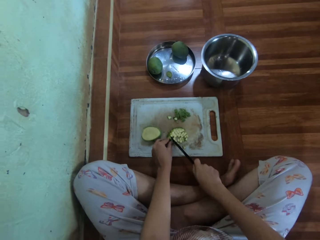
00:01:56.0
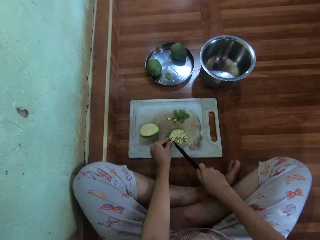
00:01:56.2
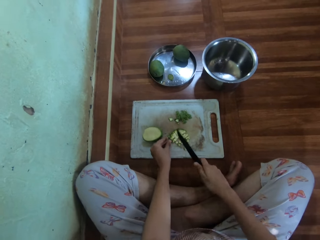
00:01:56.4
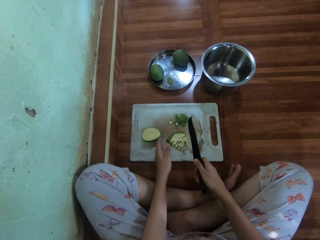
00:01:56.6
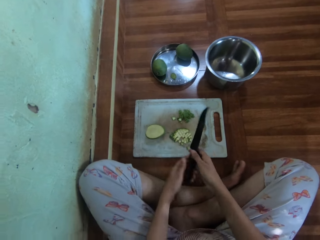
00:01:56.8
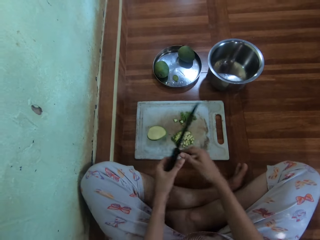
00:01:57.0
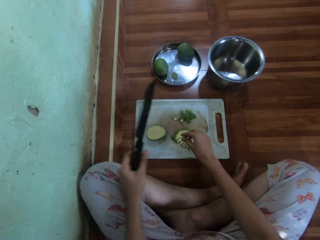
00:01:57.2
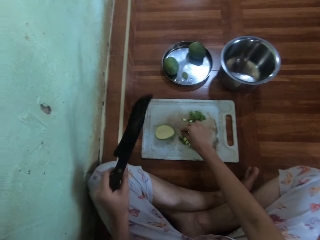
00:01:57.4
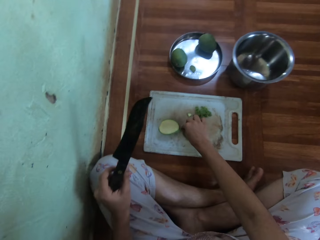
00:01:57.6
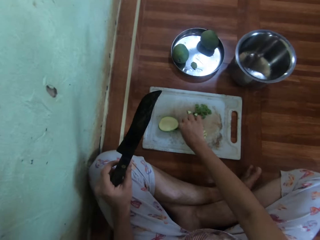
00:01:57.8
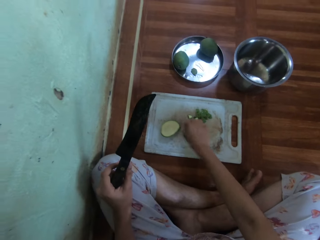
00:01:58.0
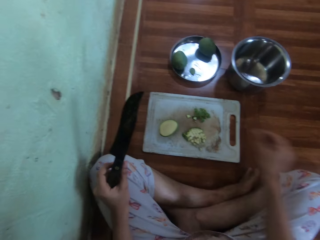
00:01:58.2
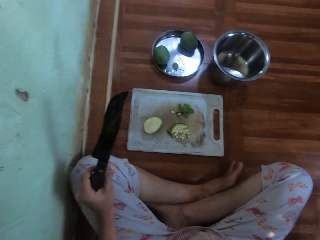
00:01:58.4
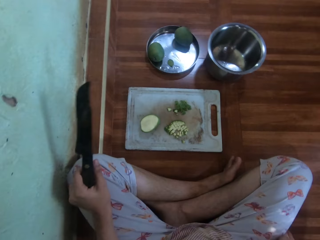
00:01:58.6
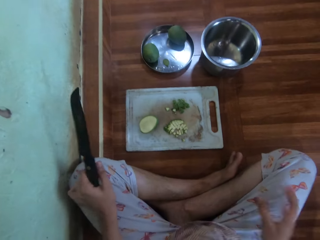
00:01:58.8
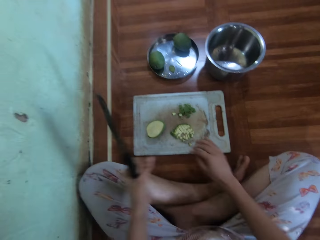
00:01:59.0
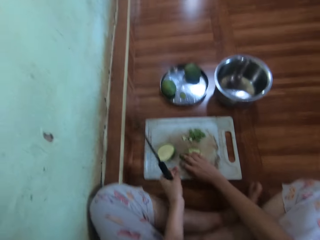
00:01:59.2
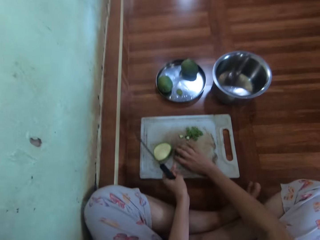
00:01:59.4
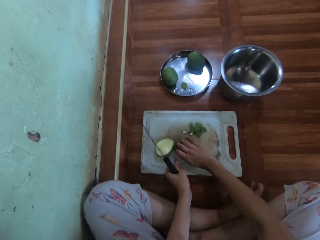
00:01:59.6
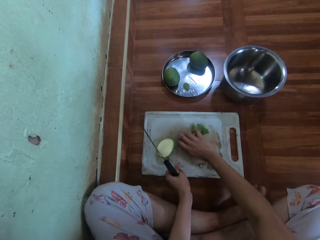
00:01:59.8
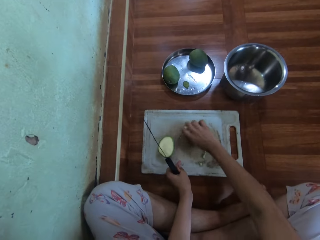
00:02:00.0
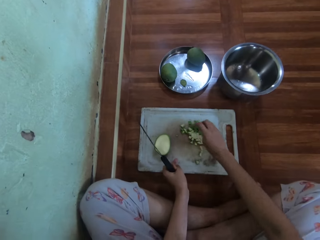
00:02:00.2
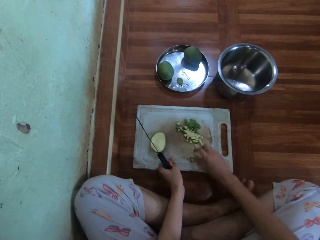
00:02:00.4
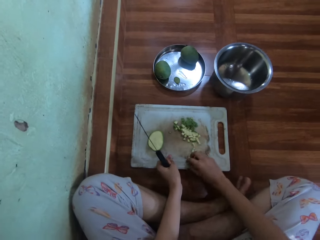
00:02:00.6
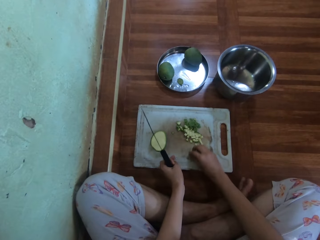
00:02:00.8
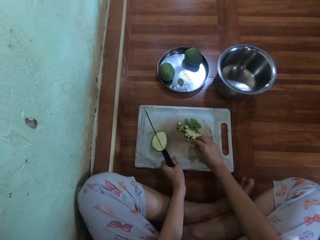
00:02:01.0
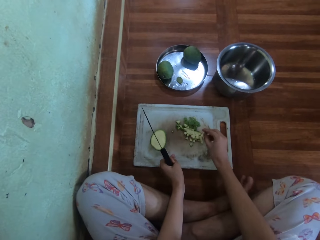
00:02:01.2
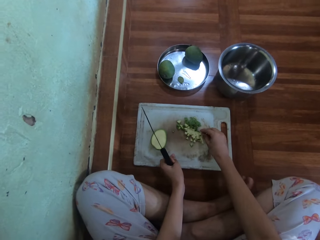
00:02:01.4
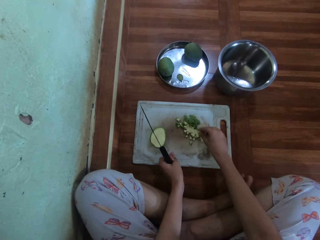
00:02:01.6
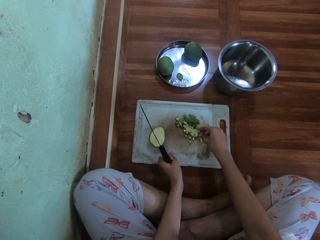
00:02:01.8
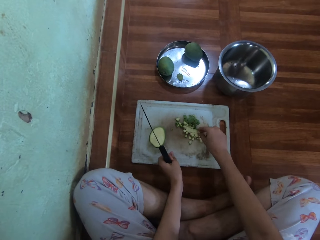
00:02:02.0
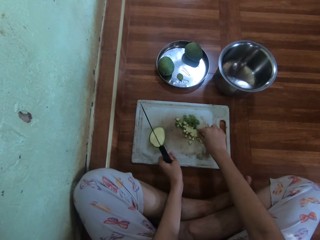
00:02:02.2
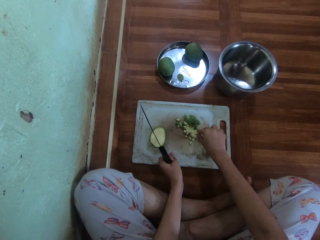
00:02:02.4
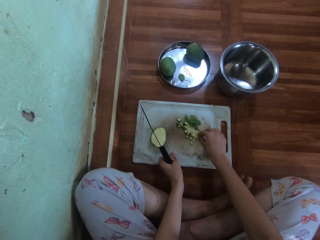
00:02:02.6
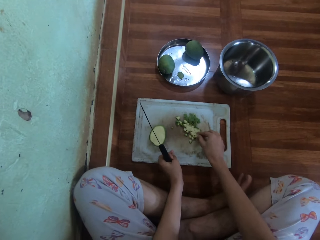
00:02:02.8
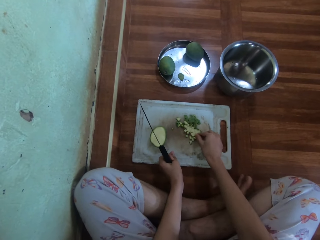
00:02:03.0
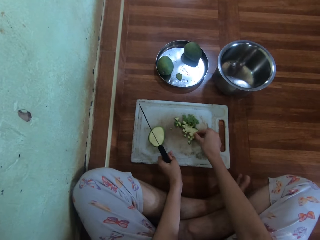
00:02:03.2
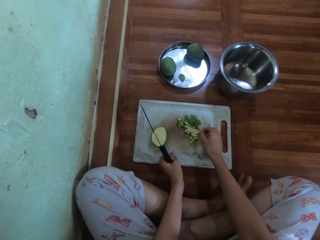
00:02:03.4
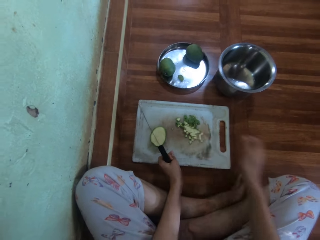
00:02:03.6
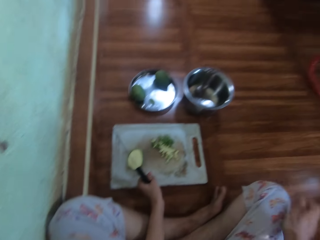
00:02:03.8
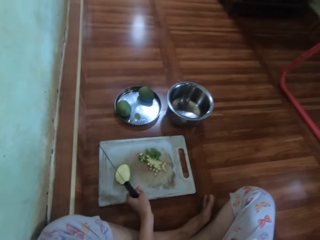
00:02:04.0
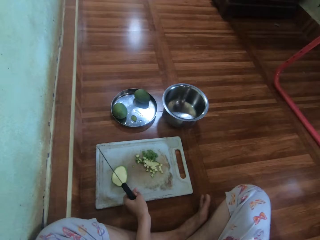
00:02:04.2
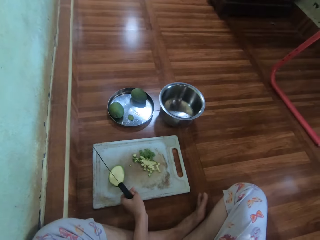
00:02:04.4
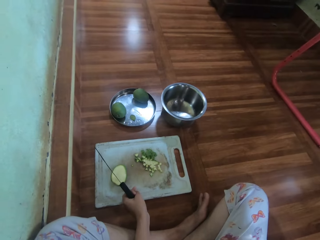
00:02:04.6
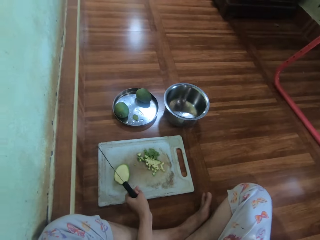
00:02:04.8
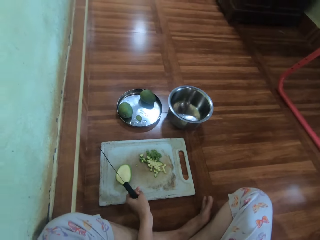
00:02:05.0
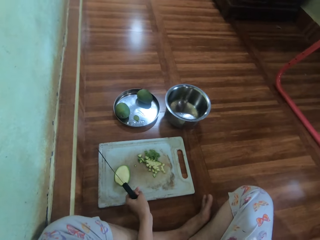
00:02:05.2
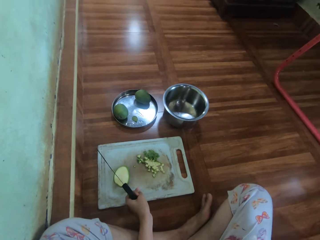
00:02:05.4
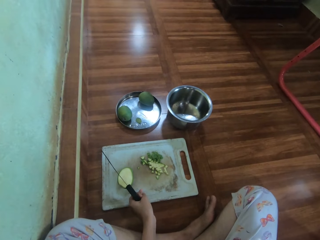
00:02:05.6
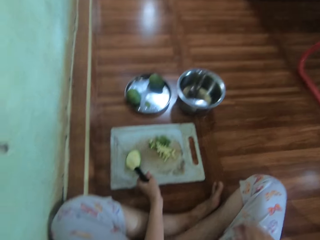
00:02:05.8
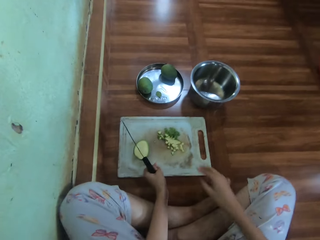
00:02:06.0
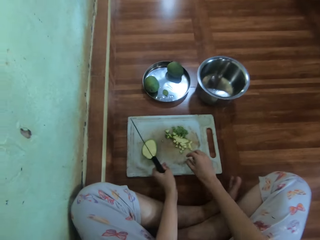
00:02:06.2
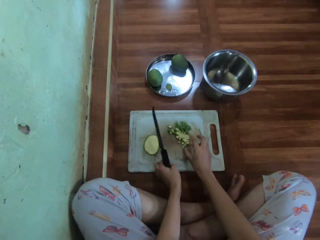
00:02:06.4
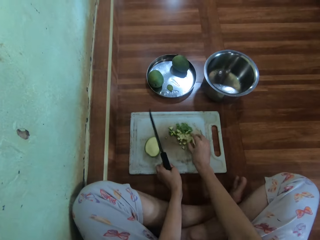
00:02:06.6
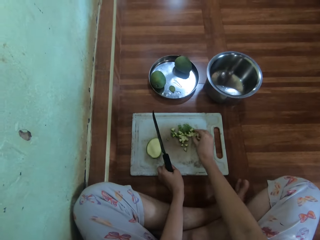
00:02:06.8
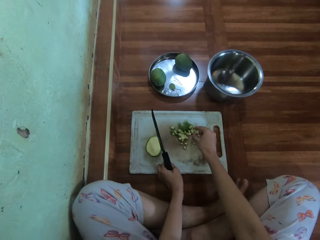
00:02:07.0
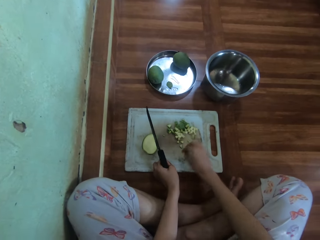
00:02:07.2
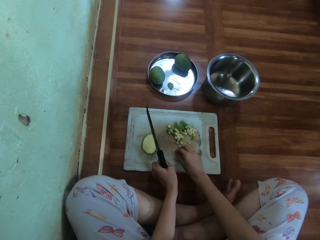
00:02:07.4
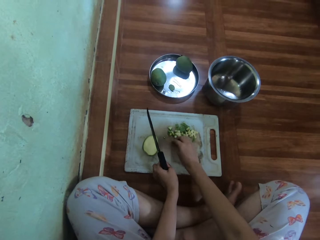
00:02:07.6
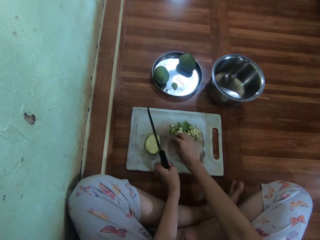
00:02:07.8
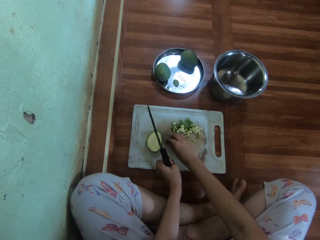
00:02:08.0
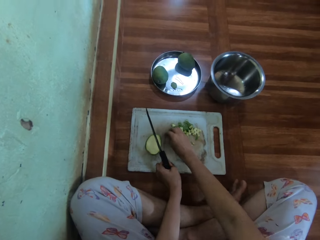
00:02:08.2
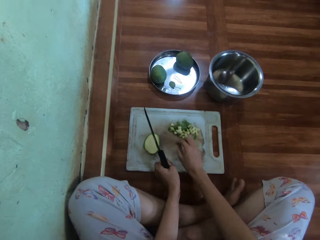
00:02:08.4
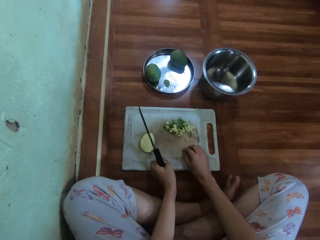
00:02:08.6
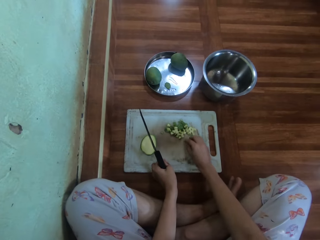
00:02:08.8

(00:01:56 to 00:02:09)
The camera wearer picks something. They throw away something. They push the chopped mango pieces aside on the chopping board. They pick something and throw away something. They push the chopped mango pieces aside.

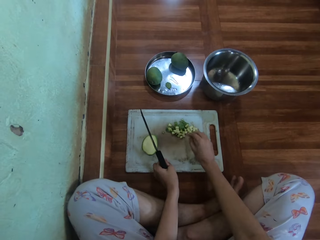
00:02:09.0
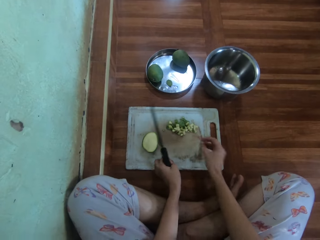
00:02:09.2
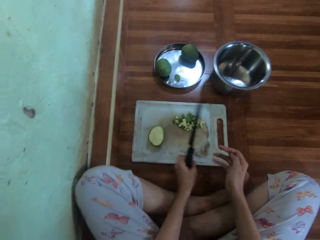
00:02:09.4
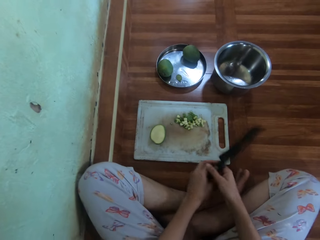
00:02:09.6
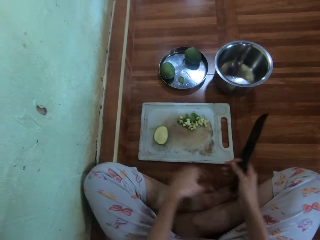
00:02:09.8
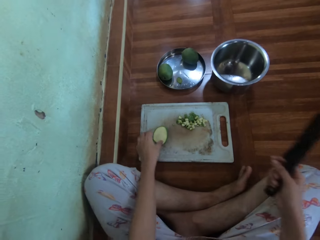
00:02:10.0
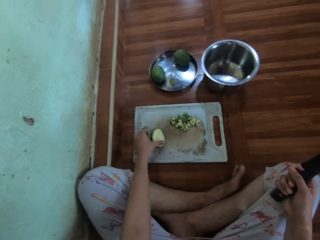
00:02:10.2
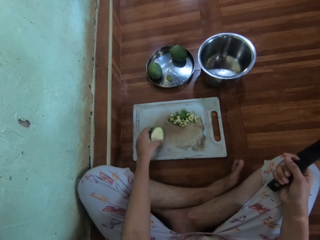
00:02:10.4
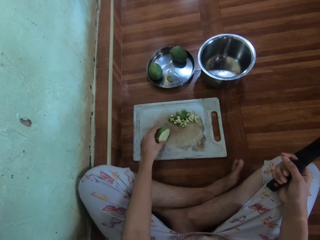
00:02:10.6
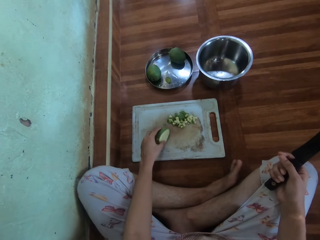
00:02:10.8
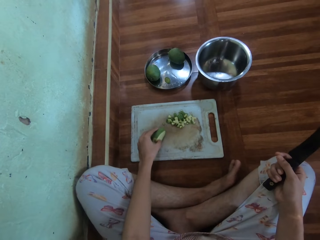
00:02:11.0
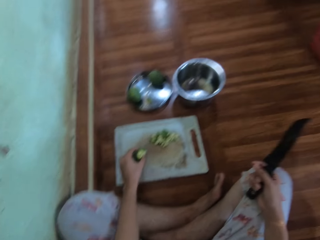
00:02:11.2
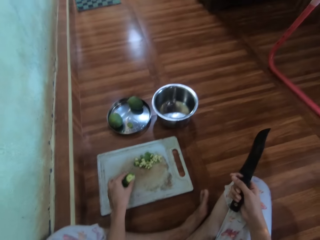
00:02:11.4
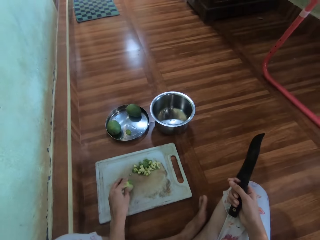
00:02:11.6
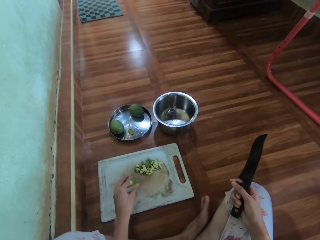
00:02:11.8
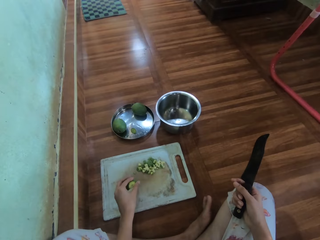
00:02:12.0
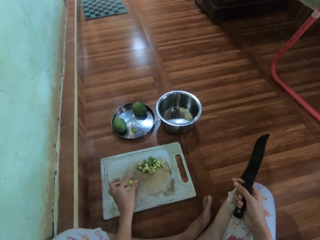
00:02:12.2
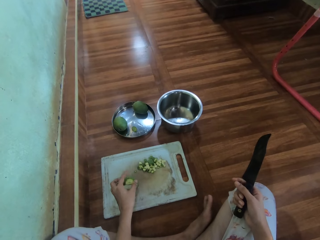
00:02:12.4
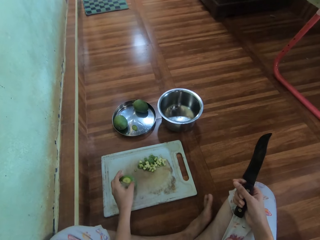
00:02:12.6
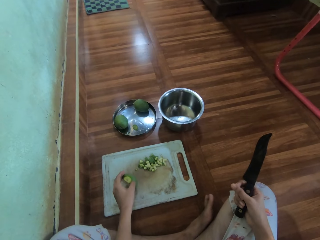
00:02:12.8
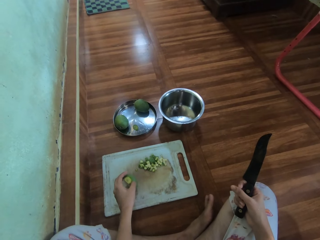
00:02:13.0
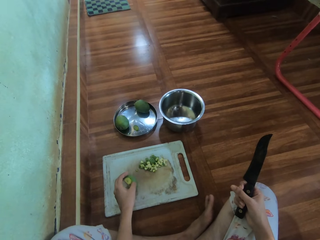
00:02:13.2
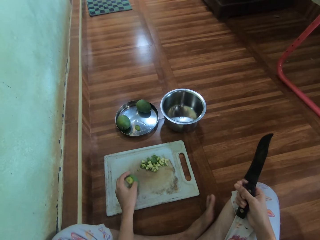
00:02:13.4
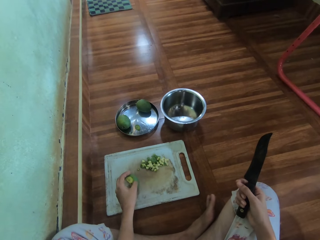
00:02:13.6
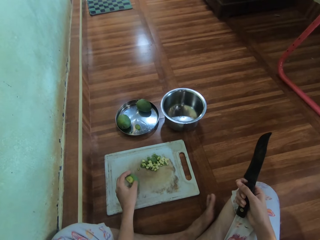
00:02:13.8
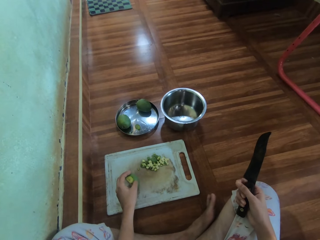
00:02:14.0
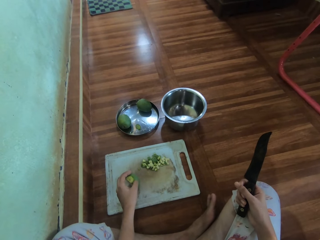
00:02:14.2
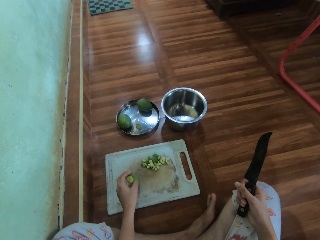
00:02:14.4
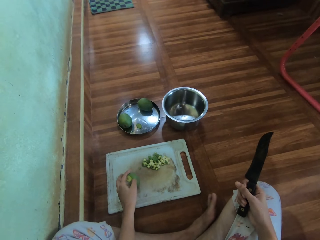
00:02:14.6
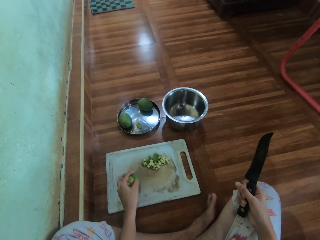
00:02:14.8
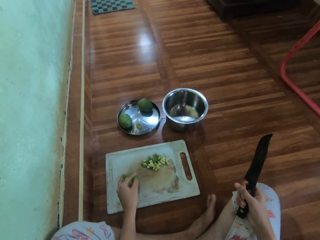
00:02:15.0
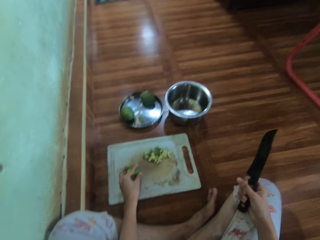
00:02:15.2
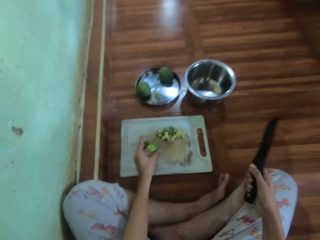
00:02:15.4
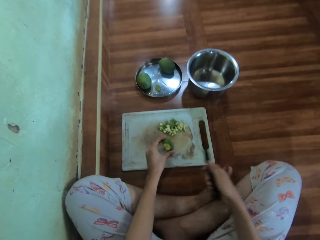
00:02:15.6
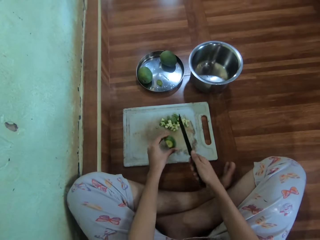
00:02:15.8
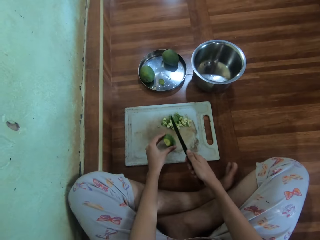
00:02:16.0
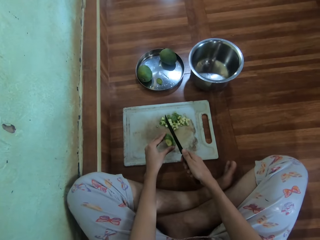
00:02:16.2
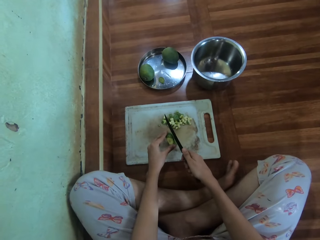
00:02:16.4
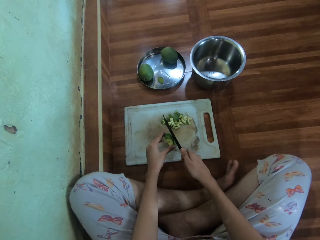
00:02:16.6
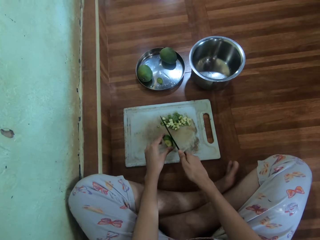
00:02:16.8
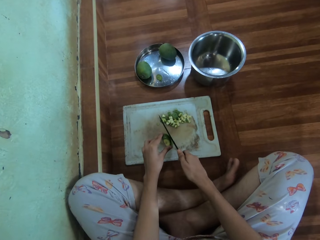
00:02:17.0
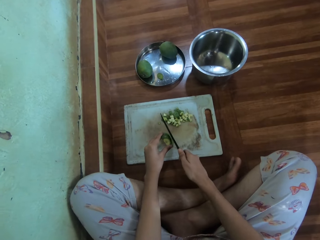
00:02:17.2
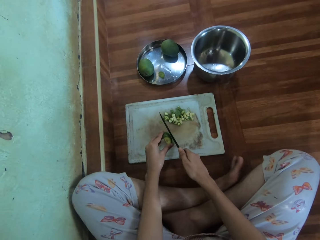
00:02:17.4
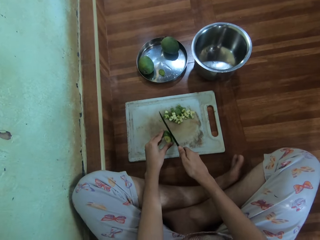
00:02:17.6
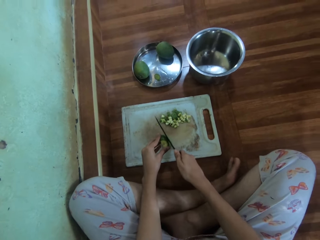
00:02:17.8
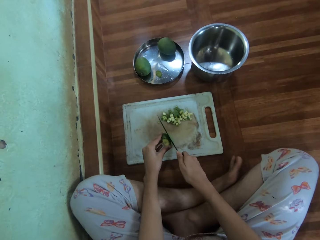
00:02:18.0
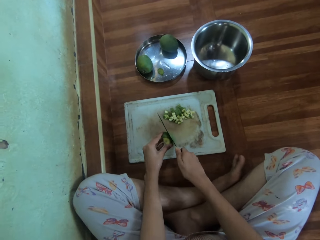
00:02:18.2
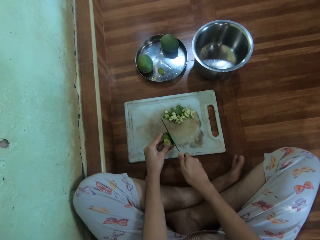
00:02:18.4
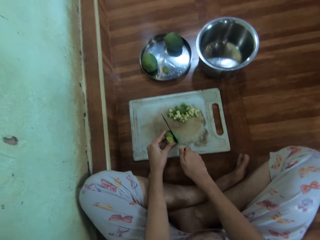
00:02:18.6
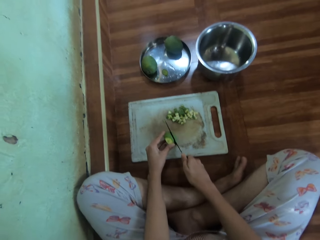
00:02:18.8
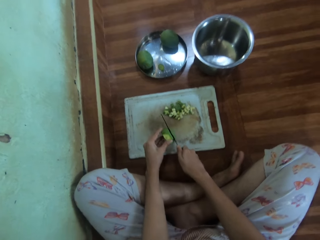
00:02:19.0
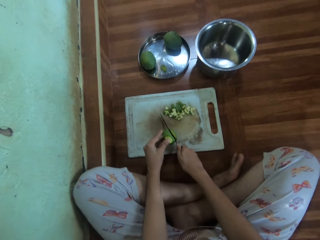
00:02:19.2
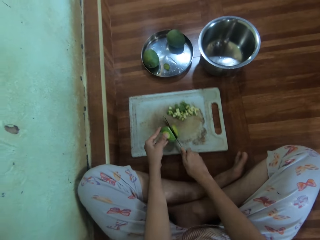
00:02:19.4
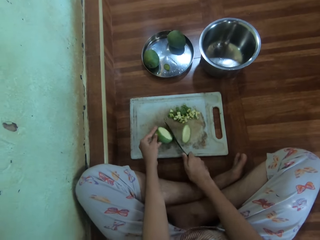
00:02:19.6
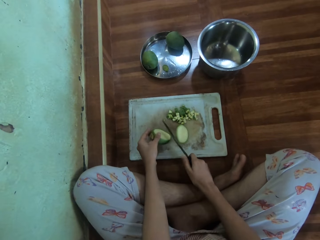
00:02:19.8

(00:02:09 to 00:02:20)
The camera wearer holds the knife with the right hand. They pick the mango and rotate the mango. They chop the mango.
